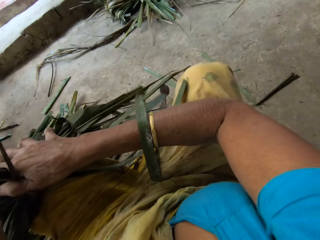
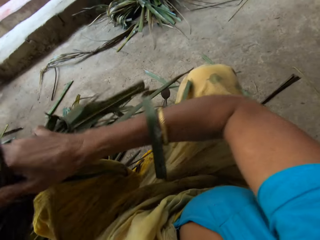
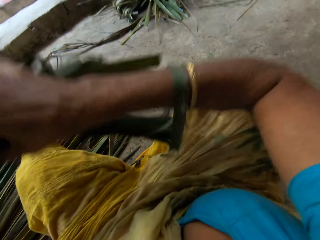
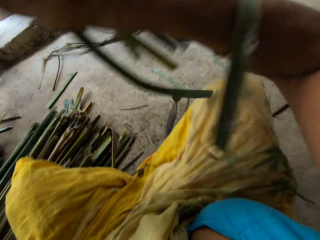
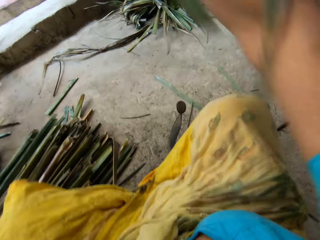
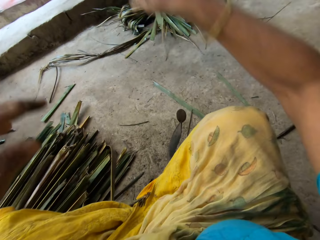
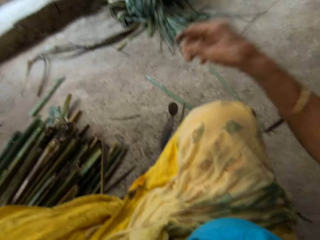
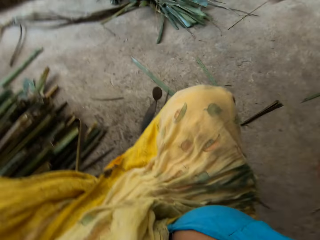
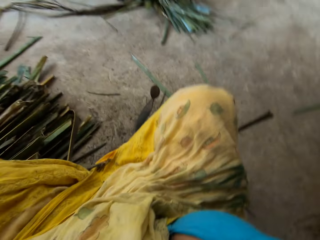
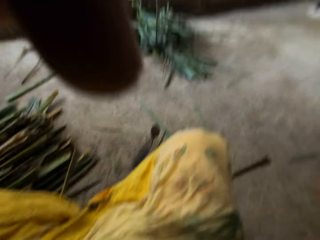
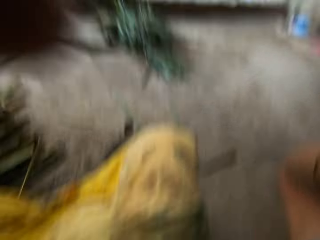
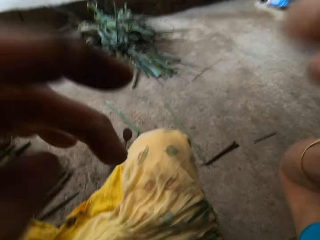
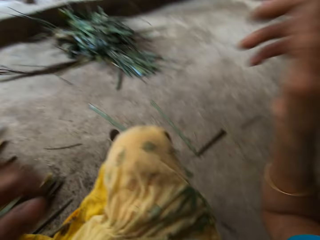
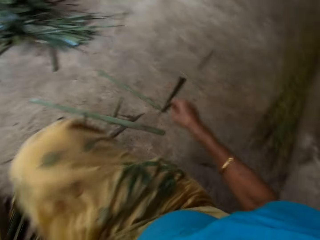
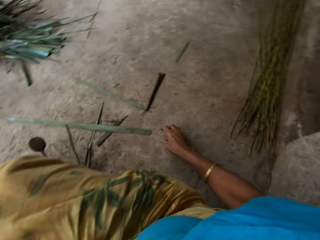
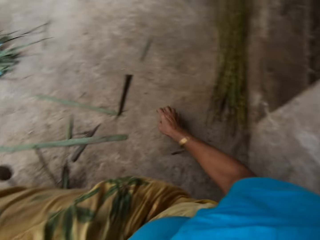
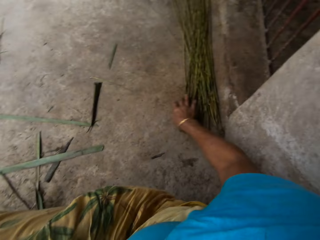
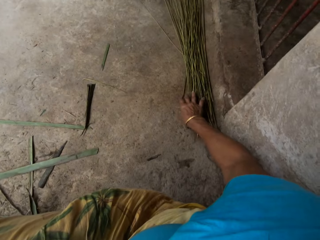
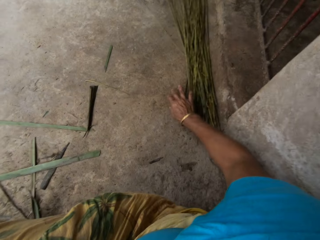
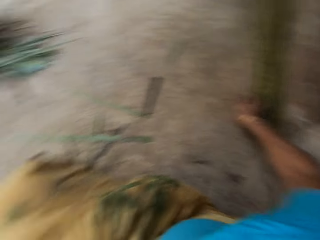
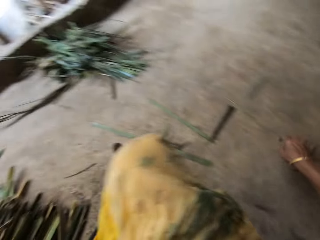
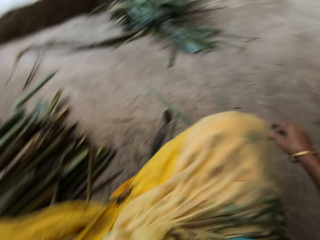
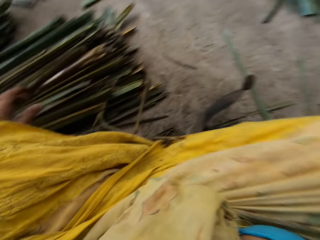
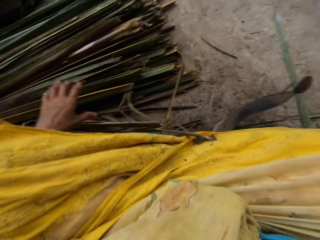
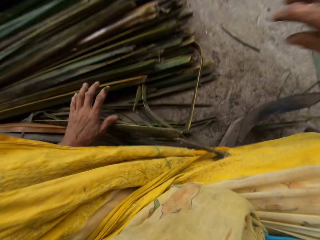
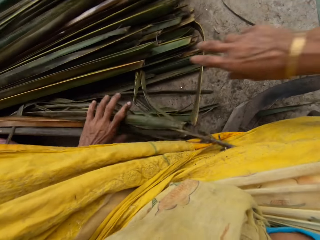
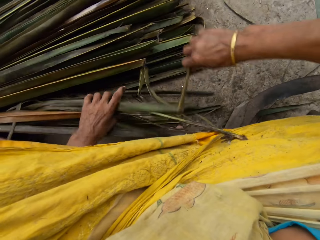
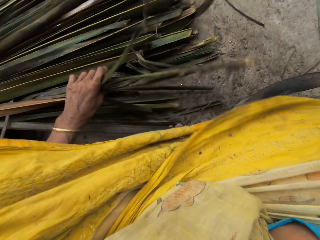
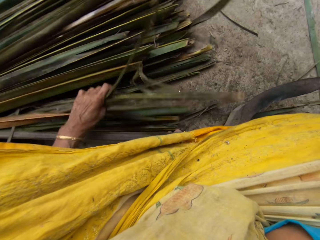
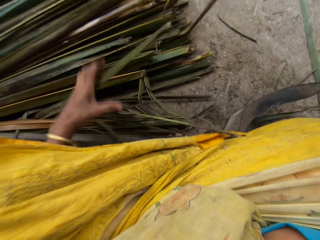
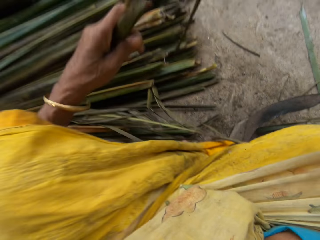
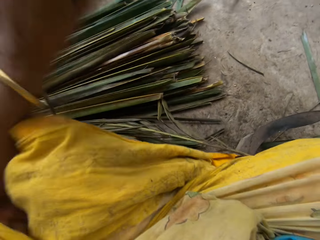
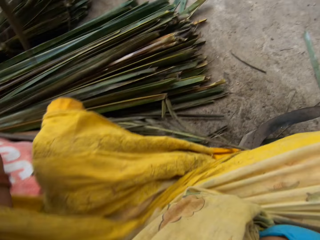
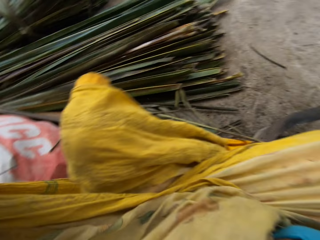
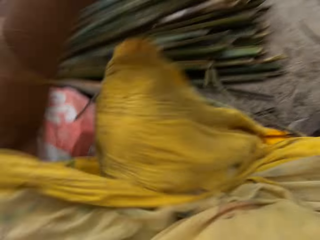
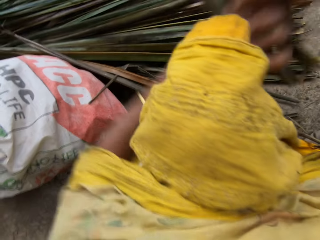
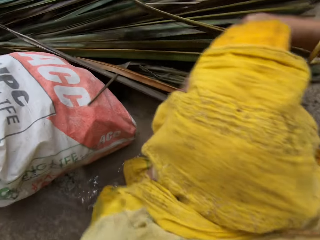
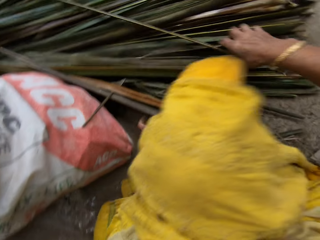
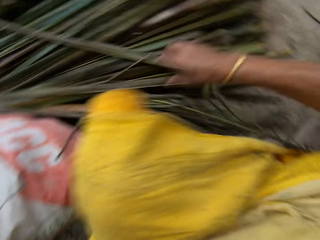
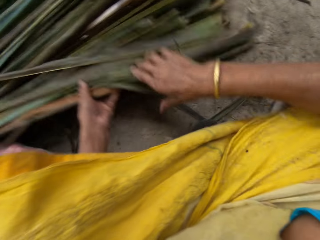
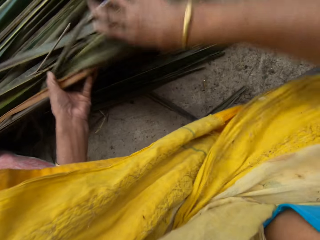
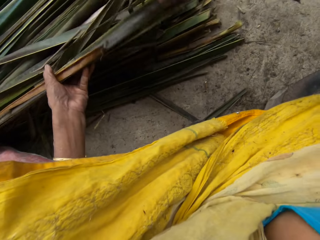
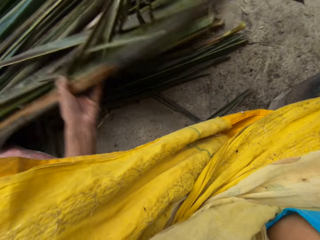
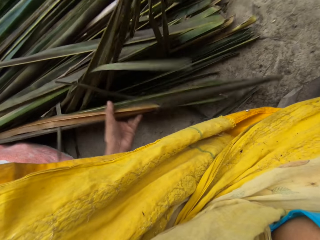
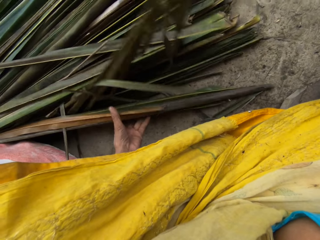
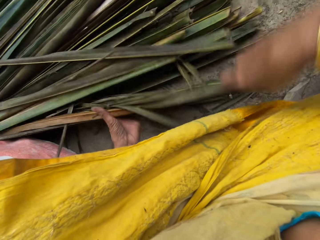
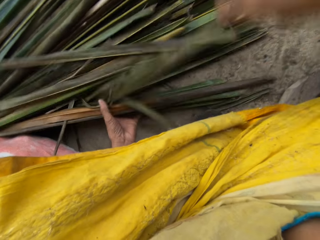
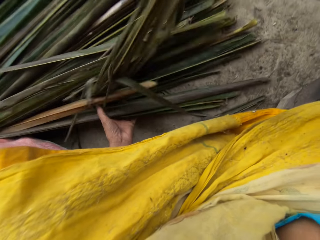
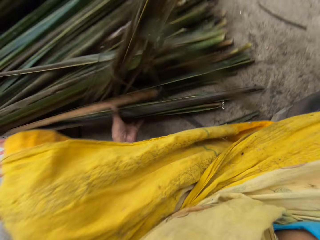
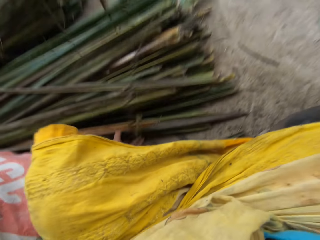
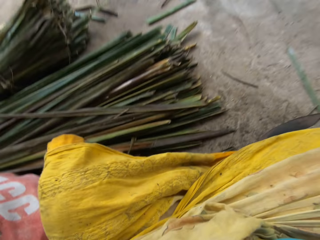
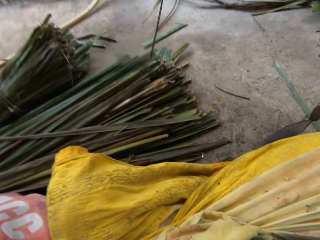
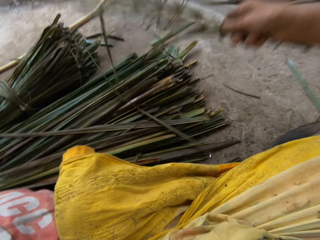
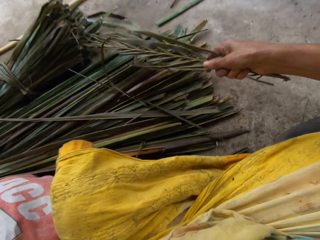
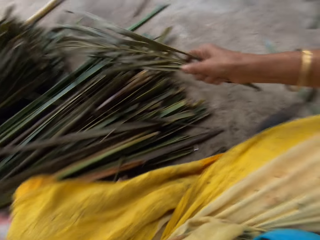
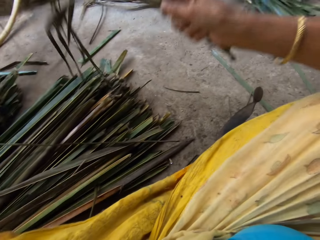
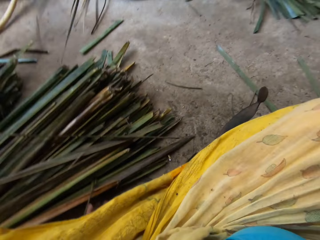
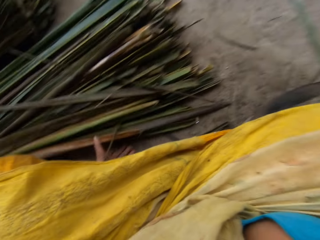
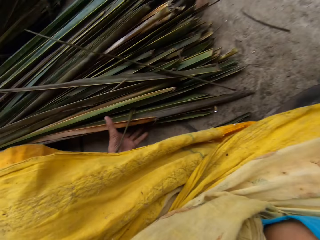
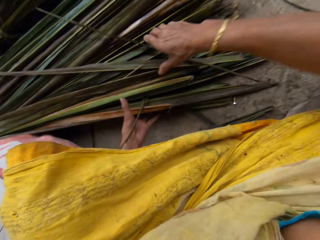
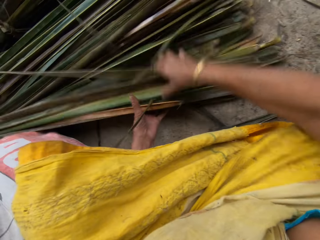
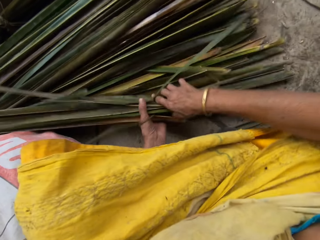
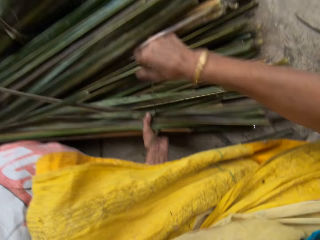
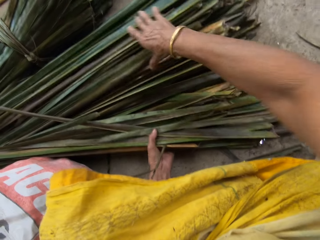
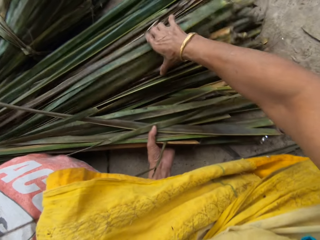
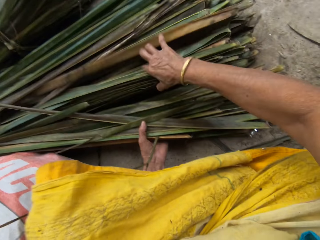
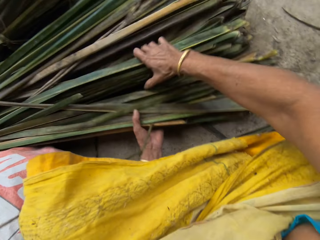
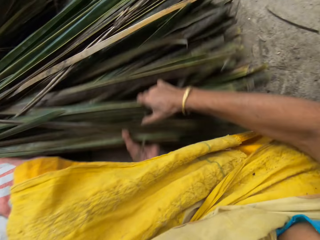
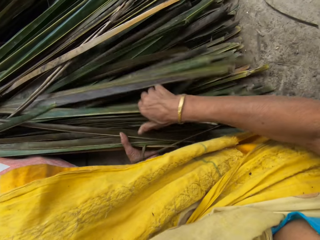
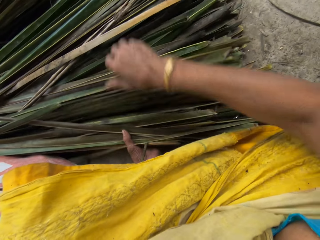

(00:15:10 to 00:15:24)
The camera wearer lifts the Napier grass or papyrus reed, moves the Napier grass, and drops the papyrus reed on the floor. They lift the right hand, adjust the camera, drop both hands, move the right hand, and touch the Napier grass. They push the papyrus reed aside. They move the right hand, move the left hand, and touch the Napier grass. They grab the papyrus on the floor, pull the Napier grass, lift the Napier grass, move the Napier grass, touch the Napier grass, and pull the Napier grass. They pick up the papyrus reed from the floor. They move the Napier grass, lift the Napier grass, and throw the papyrus reeds on the floor. They move both hands and pull the Napier grass.

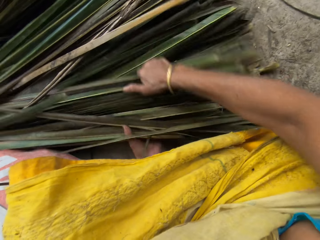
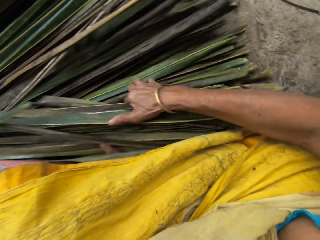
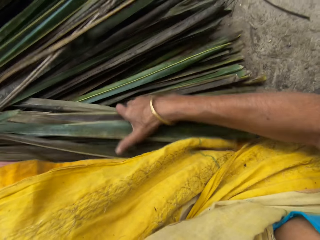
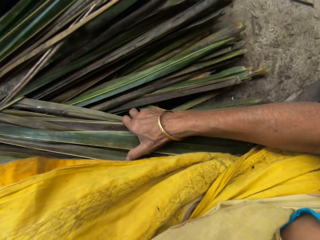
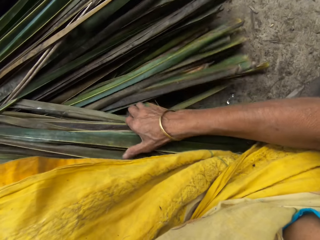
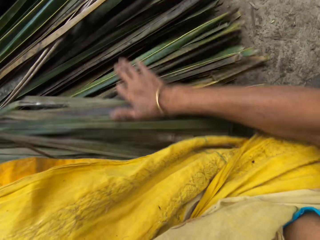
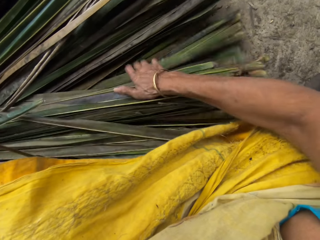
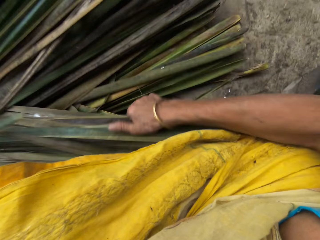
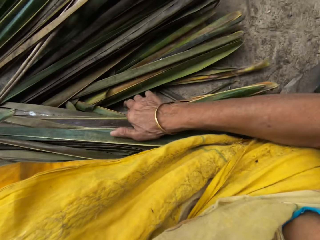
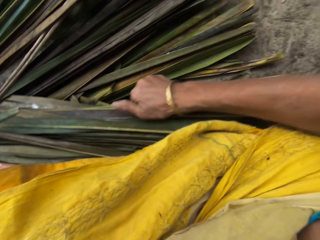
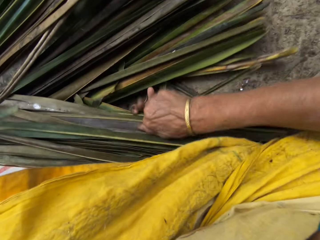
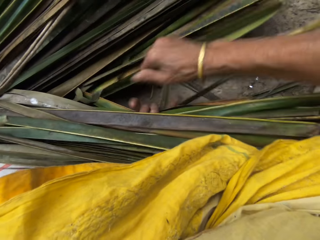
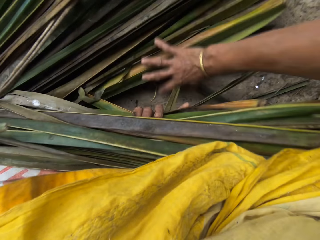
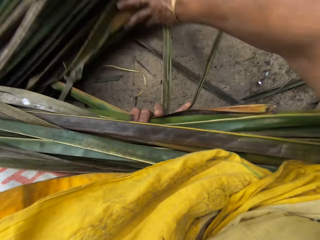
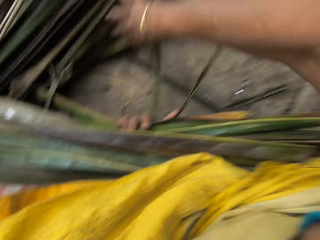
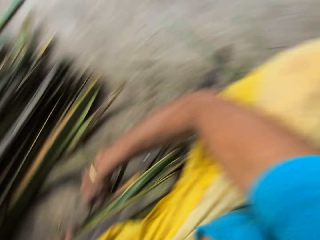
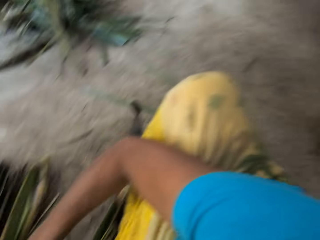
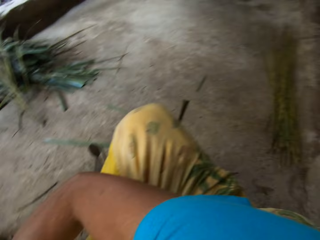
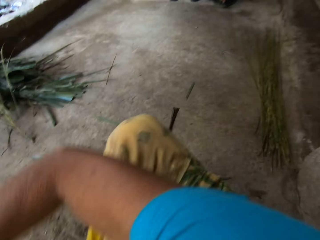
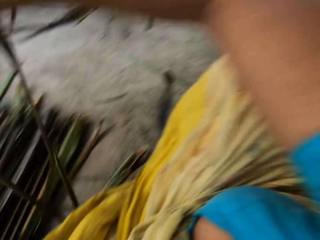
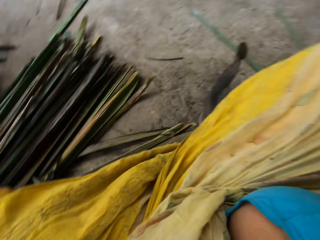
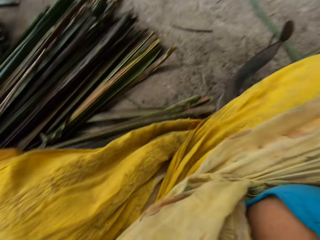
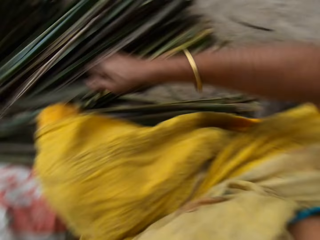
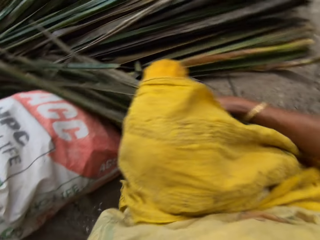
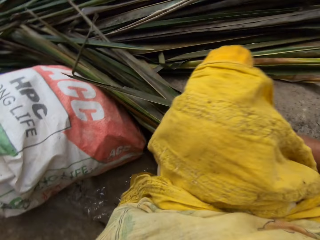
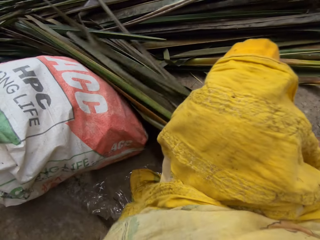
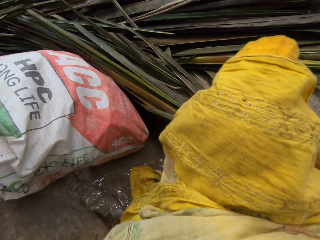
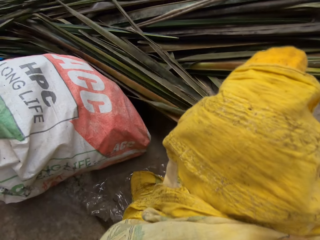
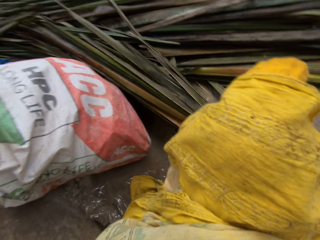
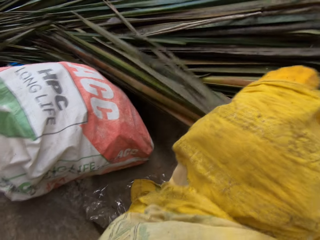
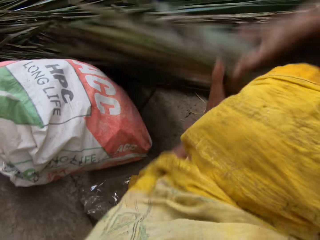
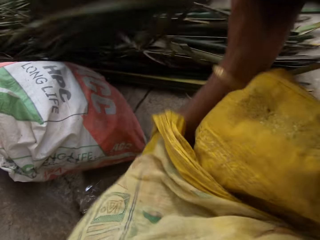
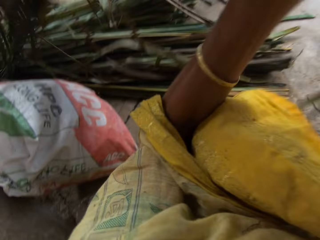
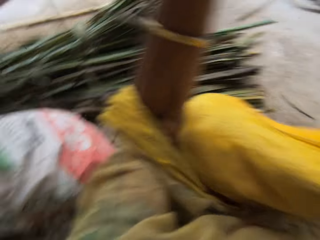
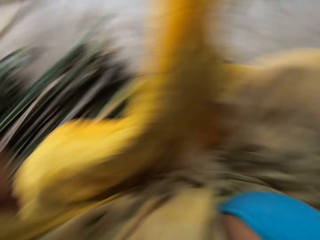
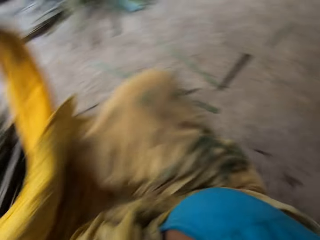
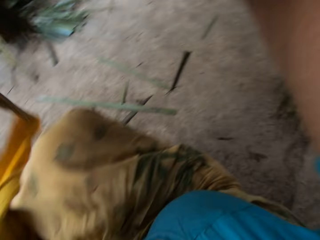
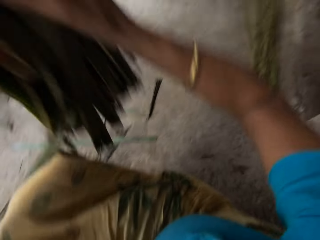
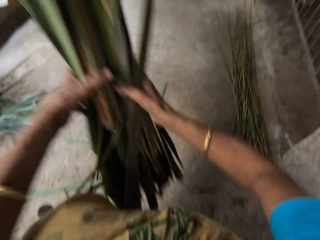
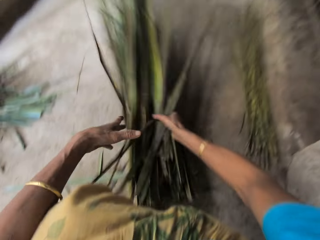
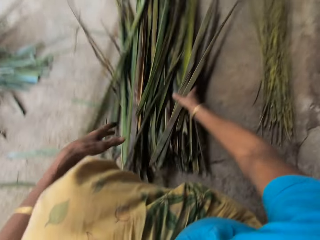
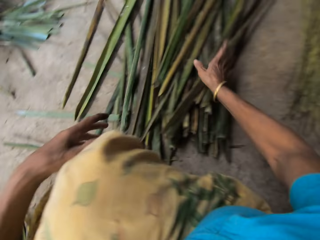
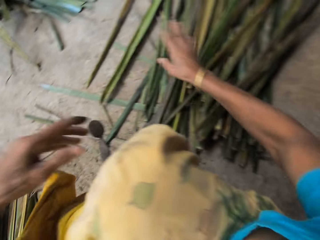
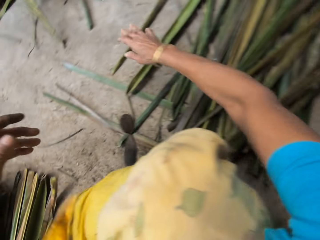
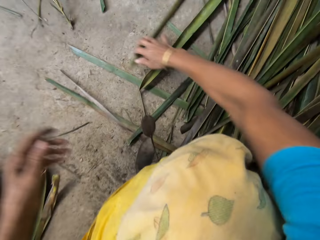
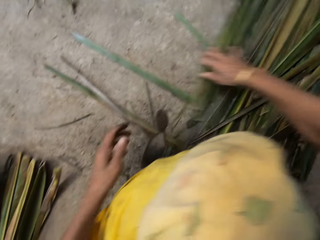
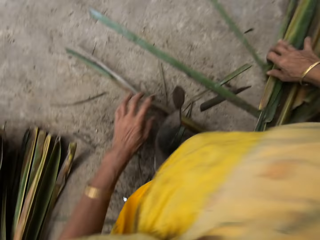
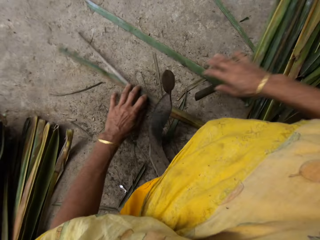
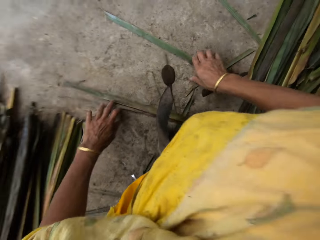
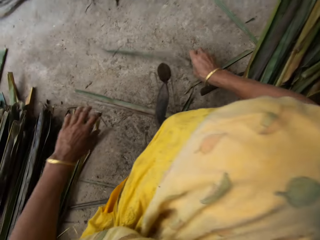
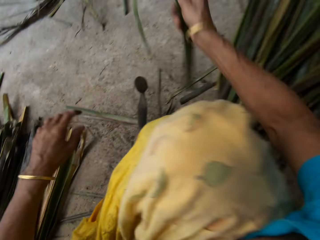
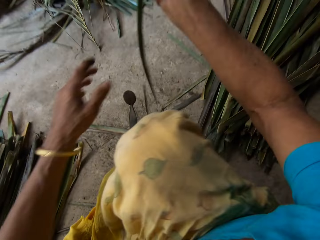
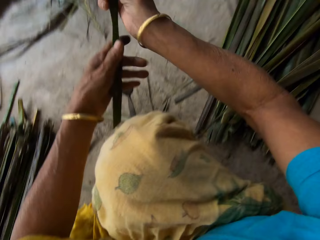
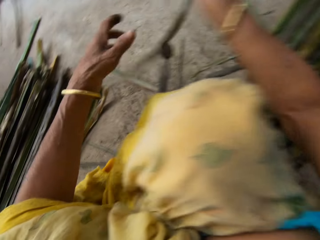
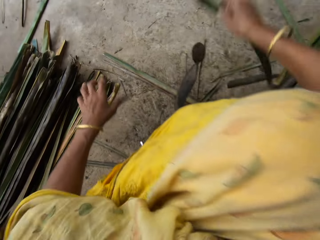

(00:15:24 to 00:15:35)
The camera wearer gathers the papyrus reeds or Napier grass to one side. They push the Napier grass, look around, lift the right hand, look at the Napier grass, and touch the Napier grass. They pick up the papyrus reeds from the floor and drop the papyrus reeds on the floor. They move both hands, push the papyrus reed to one side, and pick up the papyrus reed from the floor.
